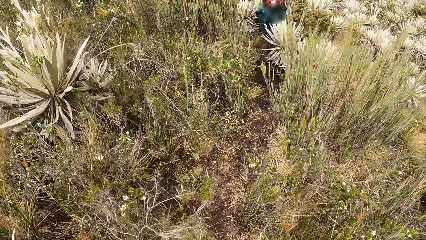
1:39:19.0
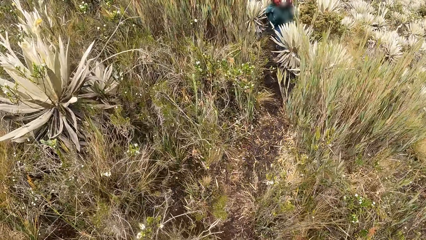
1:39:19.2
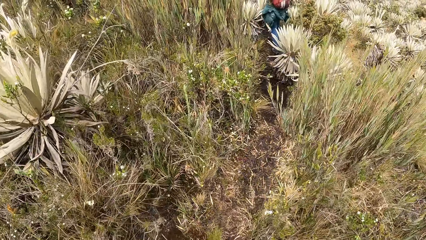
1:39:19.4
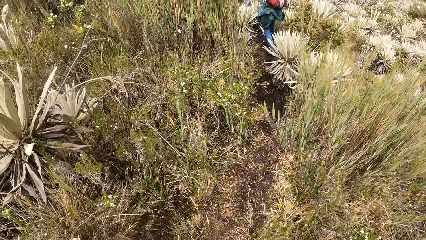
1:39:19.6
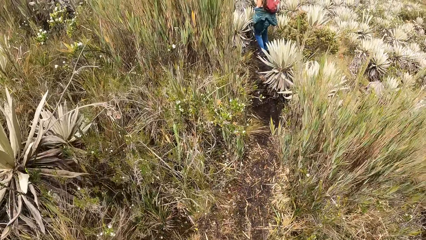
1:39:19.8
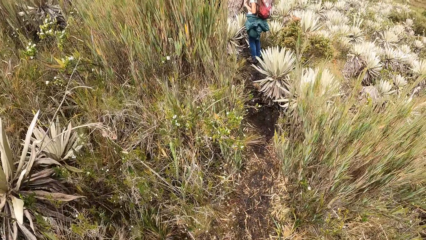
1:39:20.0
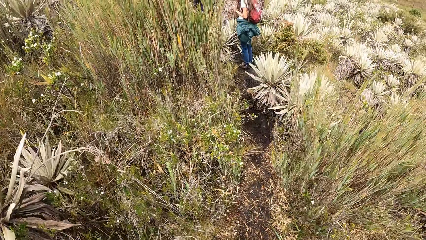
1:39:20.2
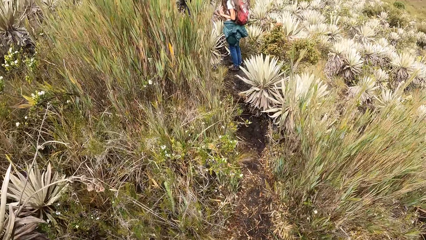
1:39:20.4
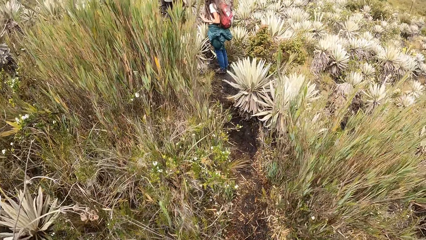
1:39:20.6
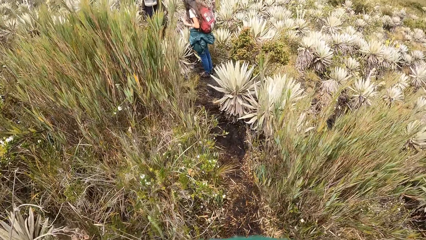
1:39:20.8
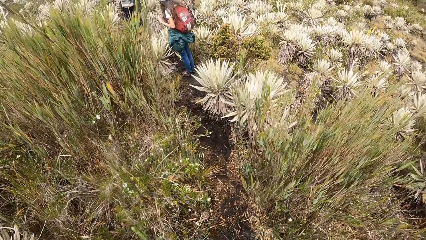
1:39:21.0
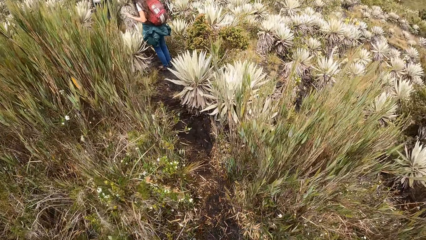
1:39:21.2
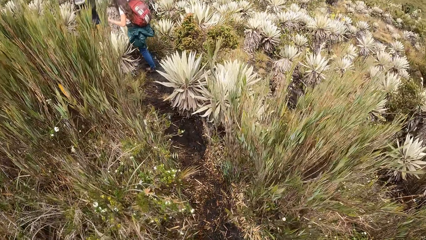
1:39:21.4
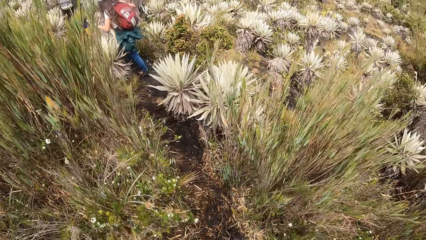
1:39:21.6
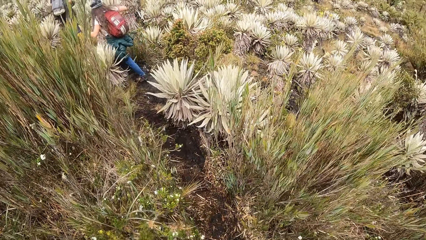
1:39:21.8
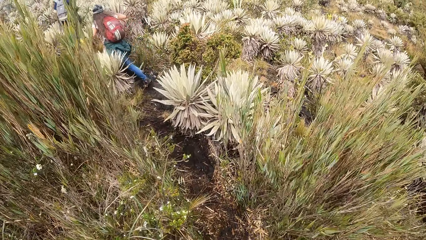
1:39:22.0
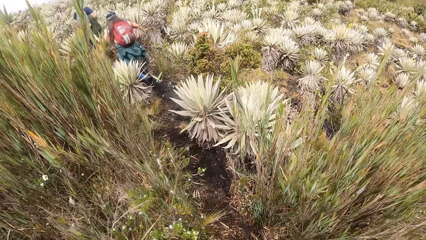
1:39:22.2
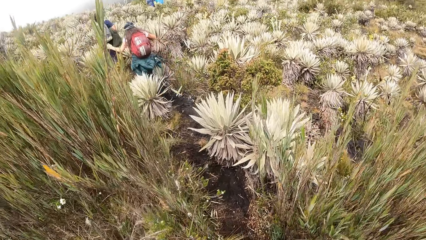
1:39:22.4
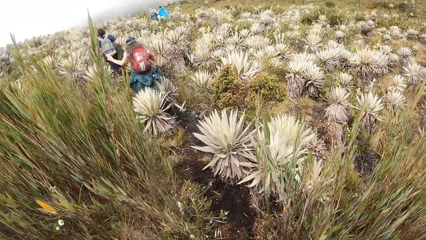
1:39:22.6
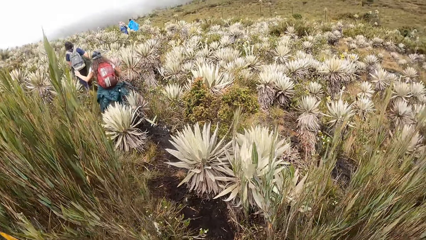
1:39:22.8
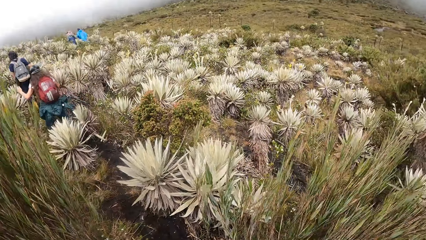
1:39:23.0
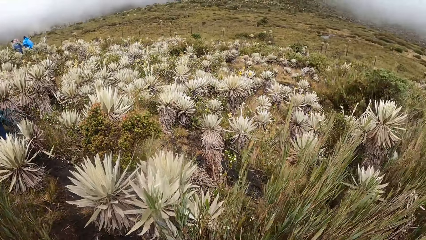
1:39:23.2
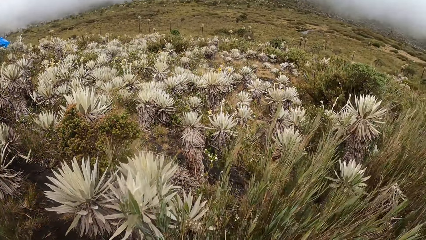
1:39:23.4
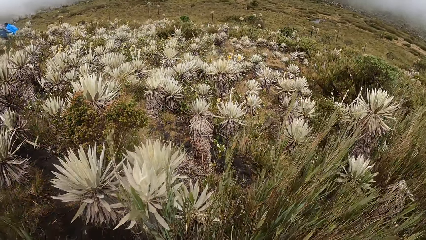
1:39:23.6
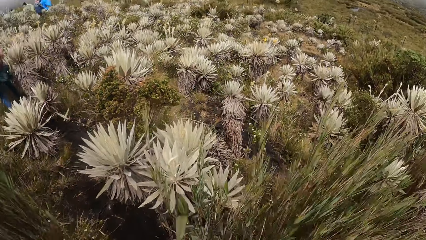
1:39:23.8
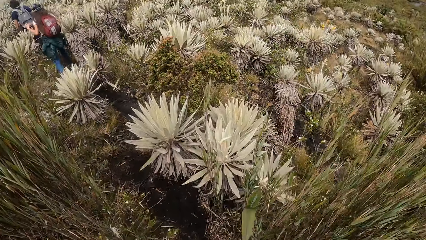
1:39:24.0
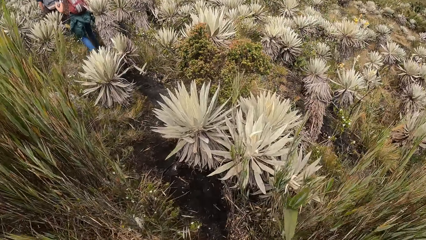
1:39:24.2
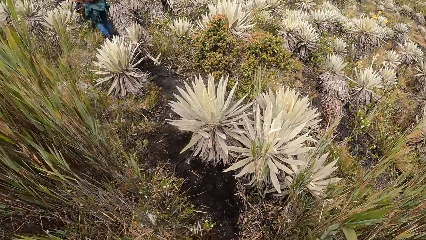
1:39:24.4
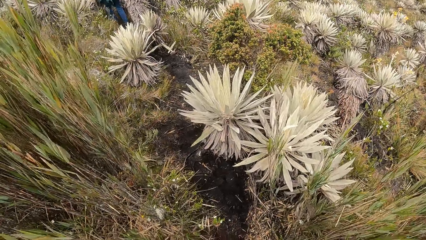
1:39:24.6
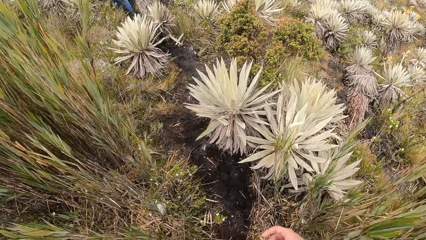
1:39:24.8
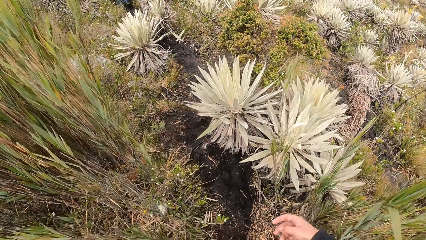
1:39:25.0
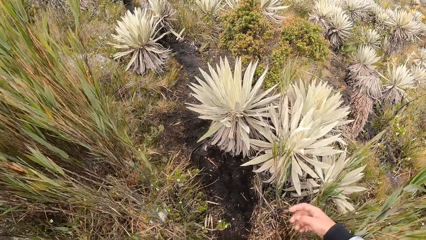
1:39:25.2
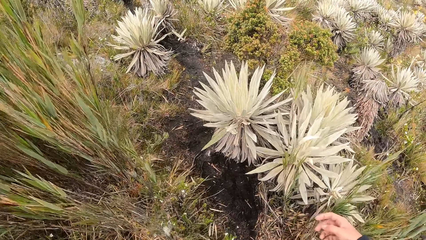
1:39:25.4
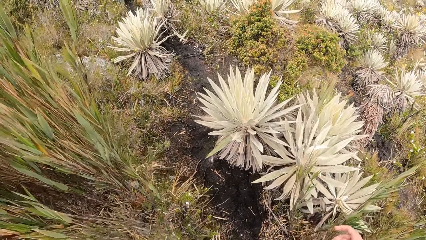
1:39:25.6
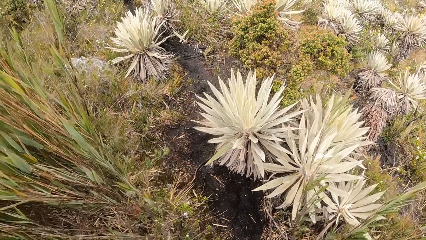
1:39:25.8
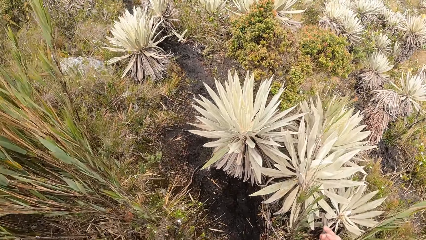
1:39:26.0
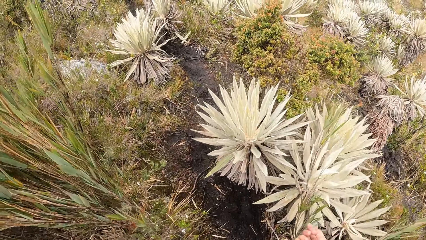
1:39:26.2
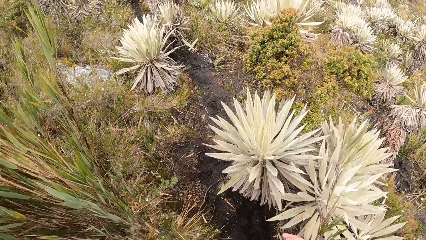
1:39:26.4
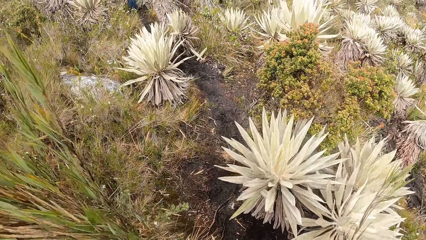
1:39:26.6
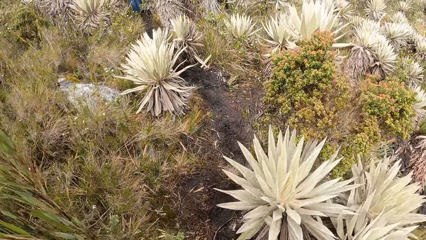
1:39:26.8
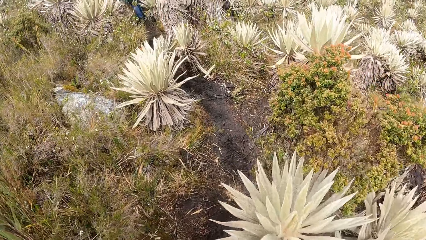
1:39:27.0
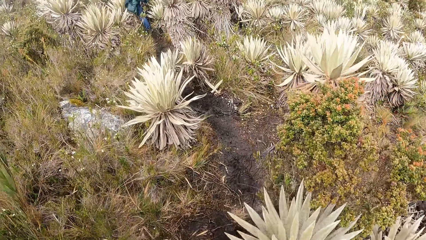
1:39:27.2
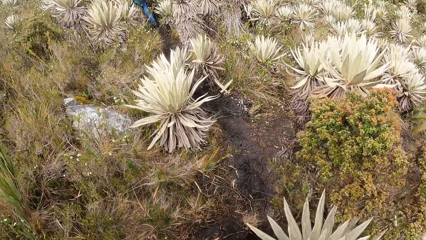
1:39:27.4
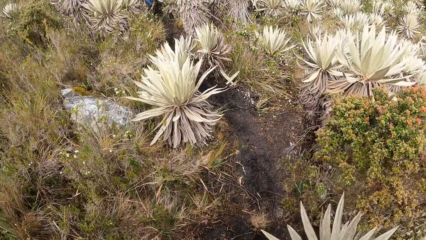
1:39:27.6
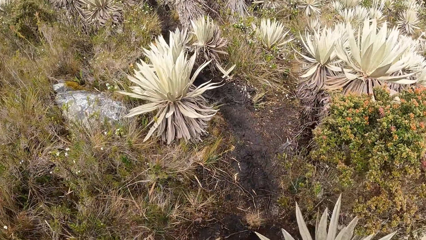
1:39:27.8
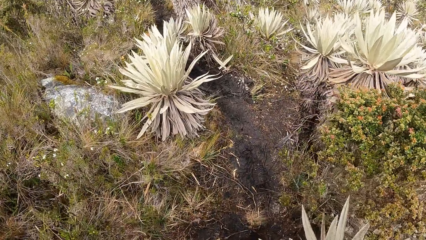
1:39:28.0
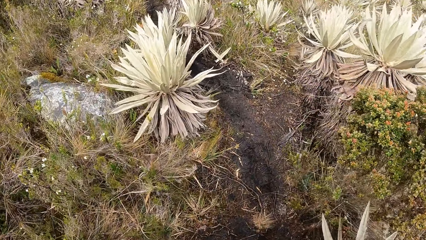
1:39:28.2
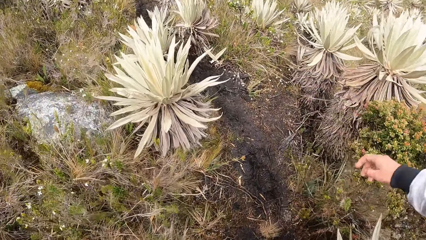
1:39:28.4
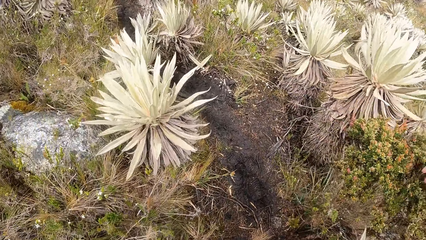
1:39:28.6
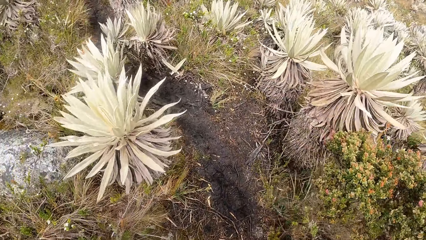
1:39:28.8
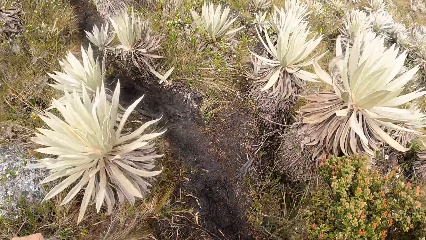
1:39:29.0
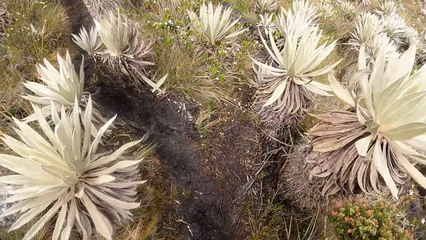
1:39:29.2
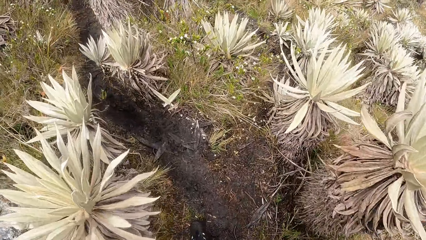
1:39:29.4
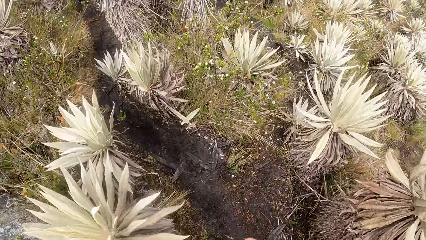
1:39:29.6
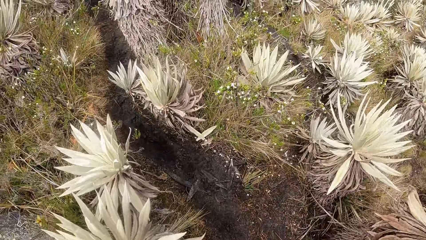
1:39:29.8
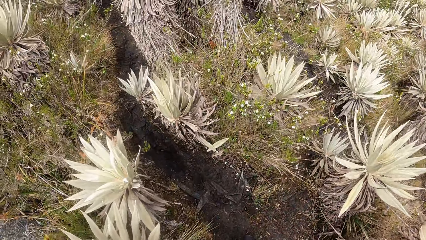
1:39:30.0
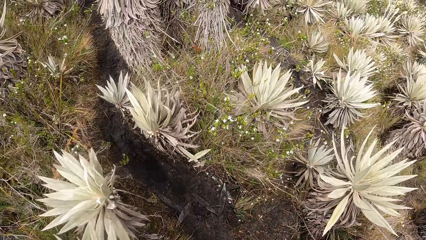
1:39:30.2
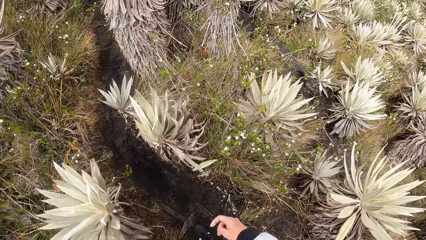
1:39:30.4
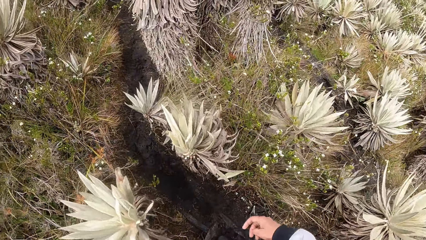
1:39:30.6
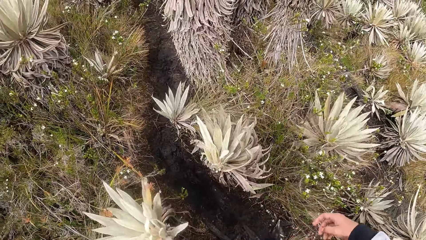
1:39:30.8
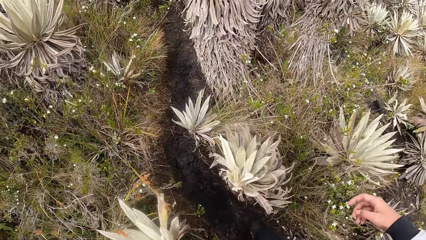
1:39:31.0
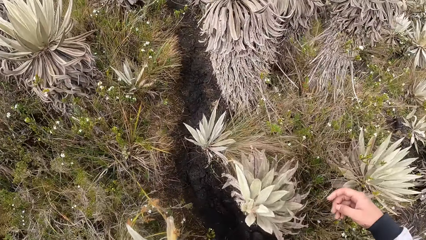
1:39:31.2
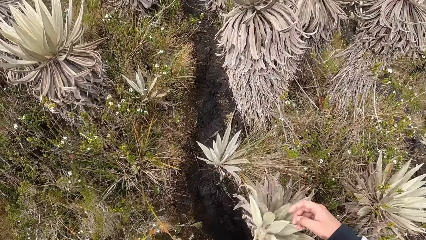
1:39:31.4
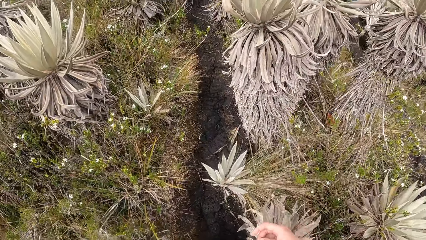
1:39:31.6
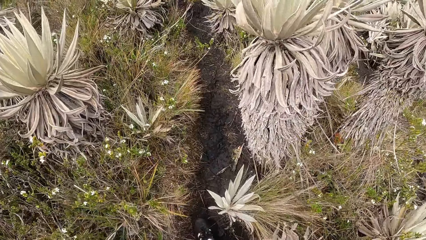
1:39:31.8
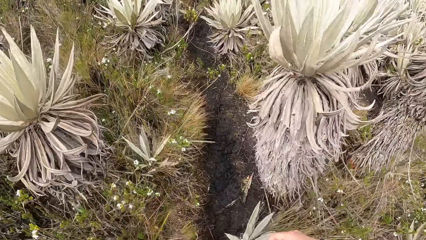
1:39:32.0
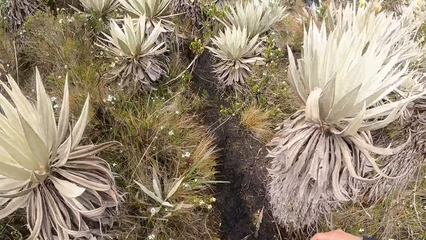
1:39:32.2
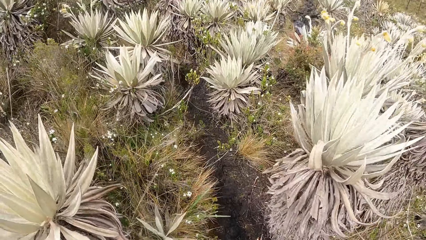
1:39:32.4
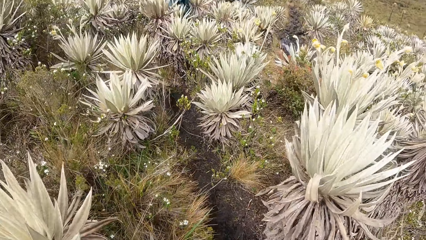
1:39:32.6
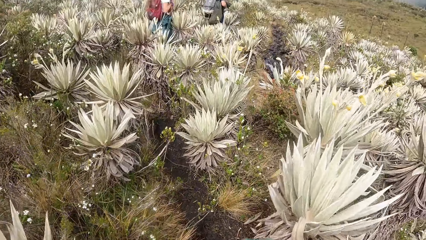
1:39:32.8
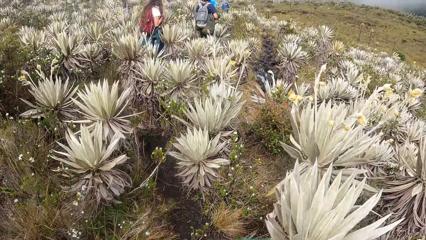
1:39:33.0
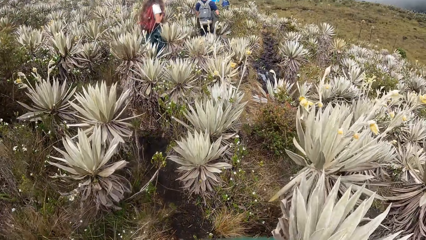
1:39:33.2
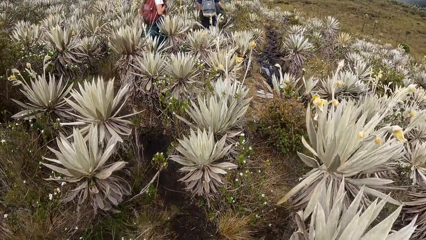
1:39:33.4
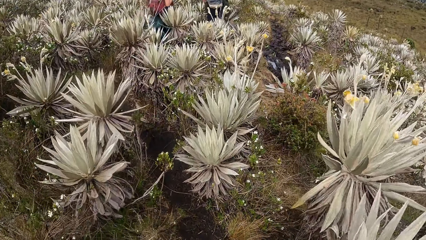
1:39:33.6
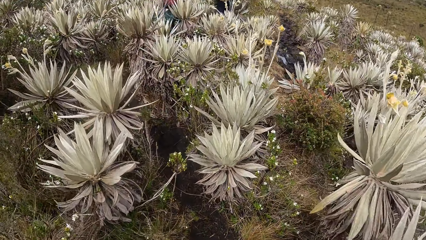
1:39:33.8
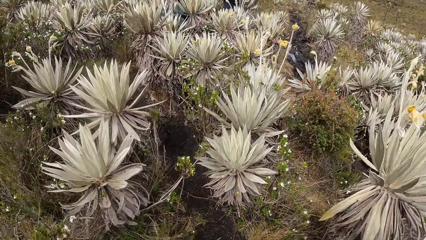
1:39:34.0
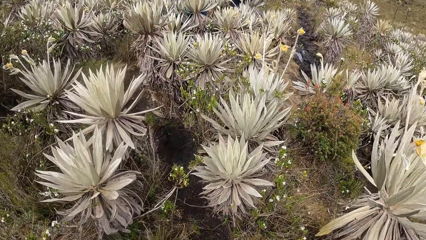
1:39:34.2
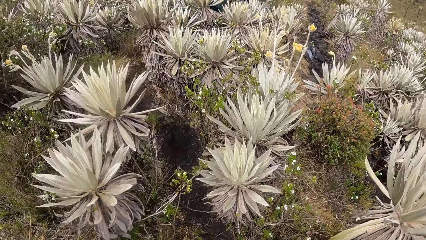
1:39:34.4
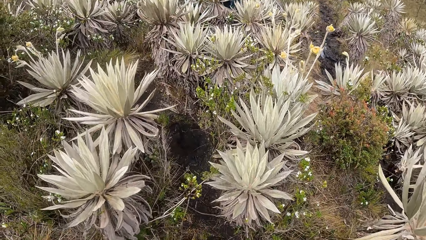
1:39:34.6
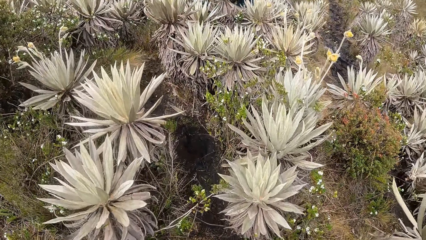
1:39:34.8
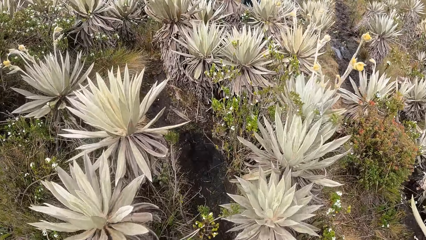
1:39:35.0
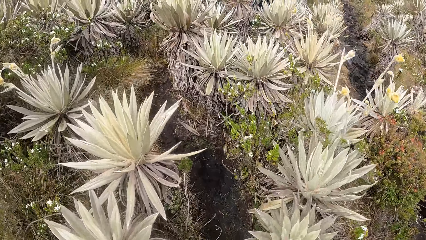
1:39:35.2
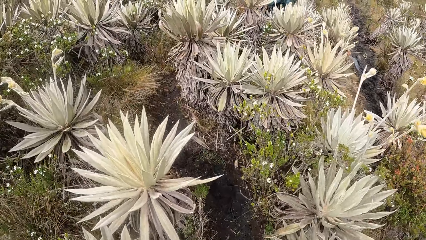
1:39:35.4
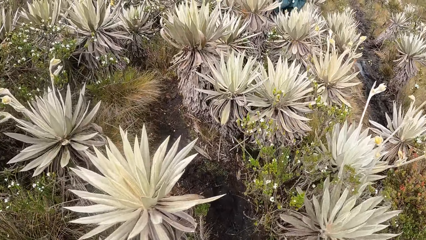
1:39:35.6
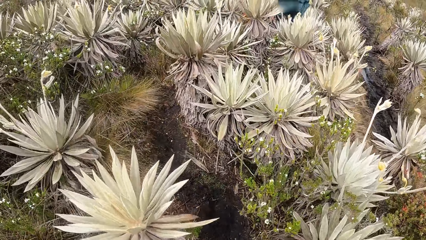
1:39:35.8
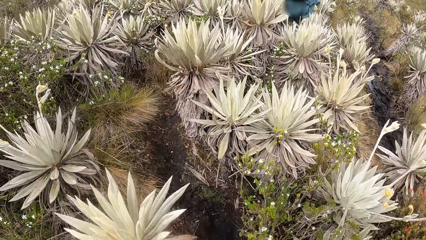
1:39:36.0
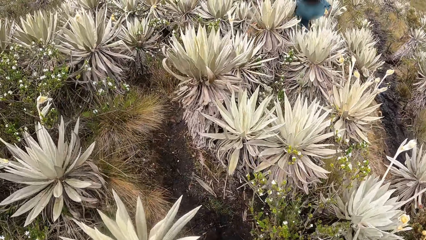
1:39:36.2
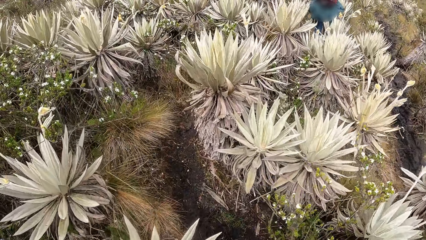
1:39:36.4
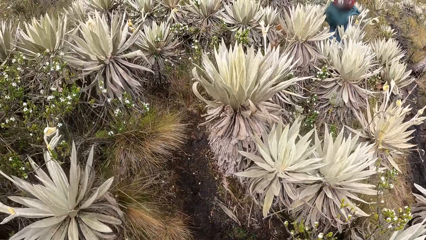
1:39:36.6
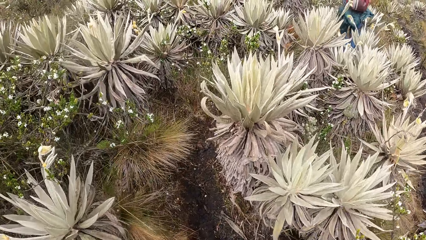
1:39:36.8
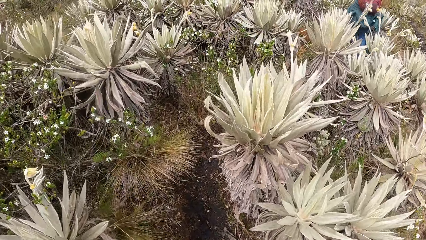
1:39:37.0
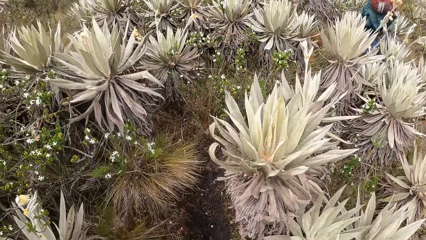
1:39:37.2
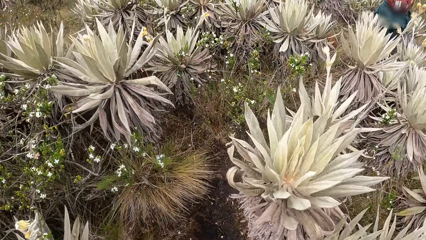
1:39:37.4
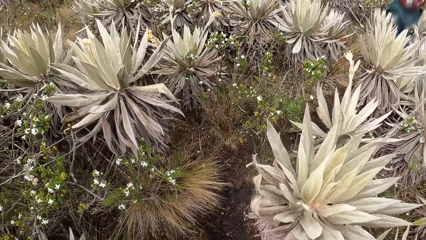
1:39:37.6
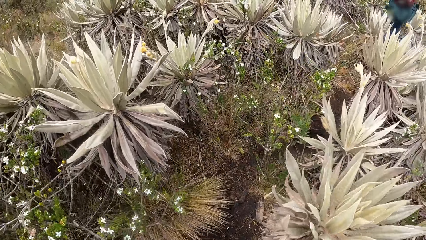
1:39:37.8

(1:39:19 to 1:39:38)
A man walks down the pathway in the field. The camera wearer walks on a trail.
